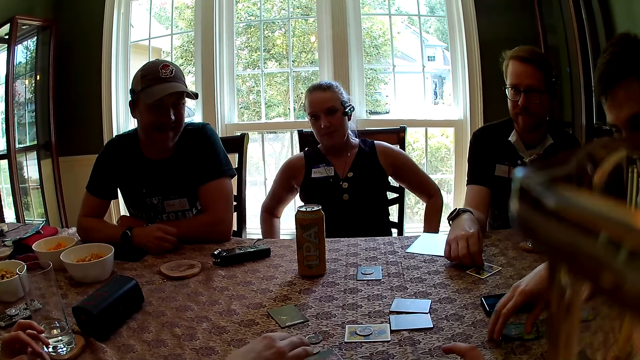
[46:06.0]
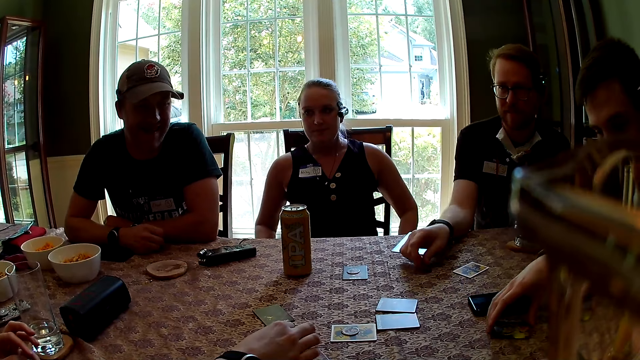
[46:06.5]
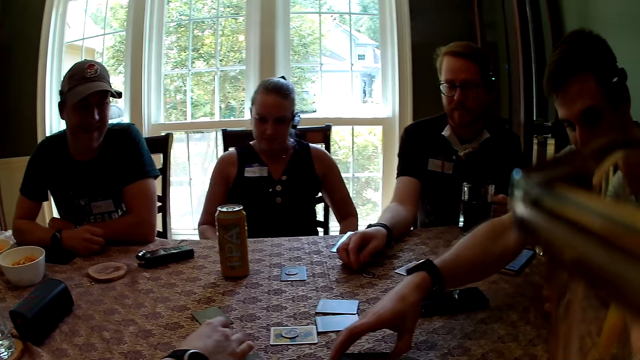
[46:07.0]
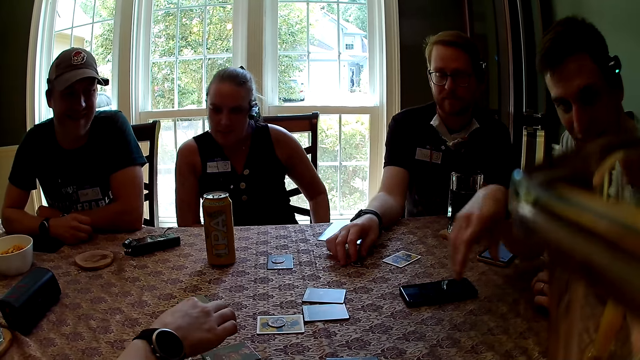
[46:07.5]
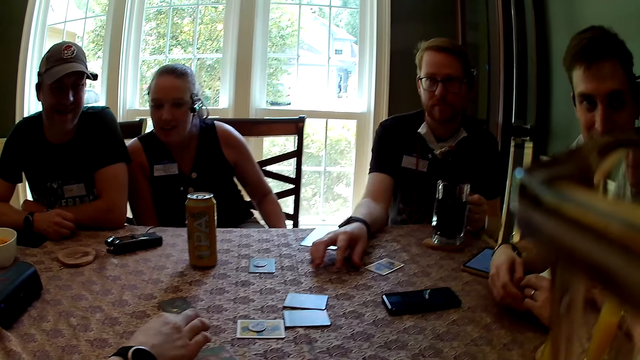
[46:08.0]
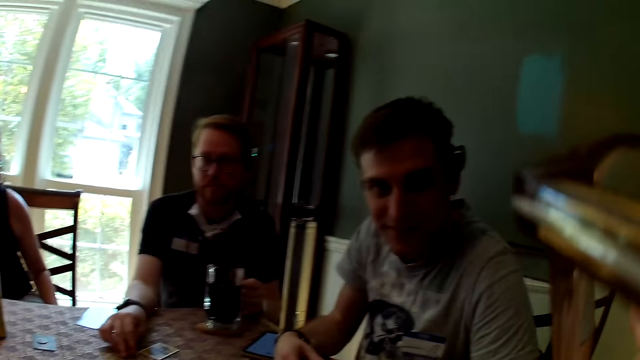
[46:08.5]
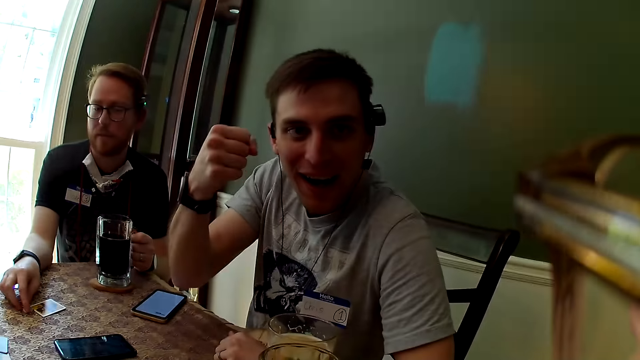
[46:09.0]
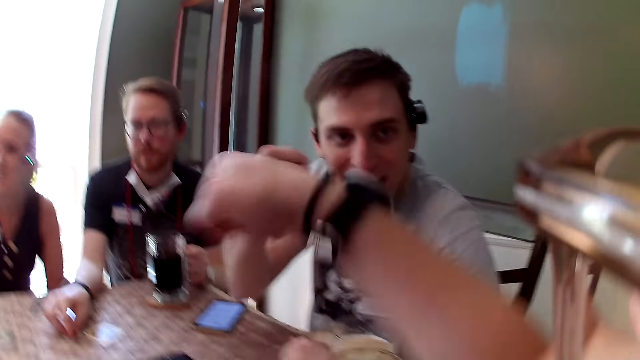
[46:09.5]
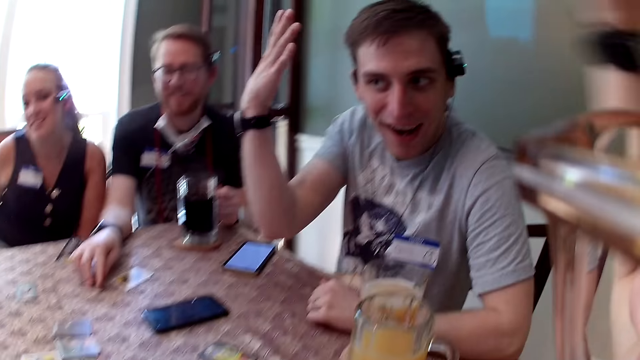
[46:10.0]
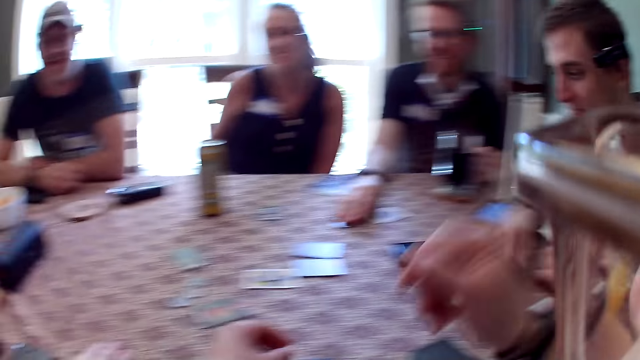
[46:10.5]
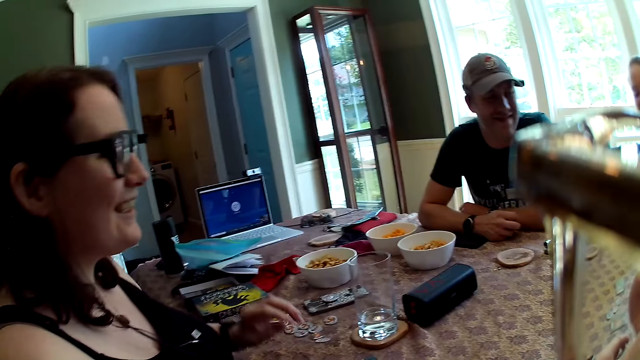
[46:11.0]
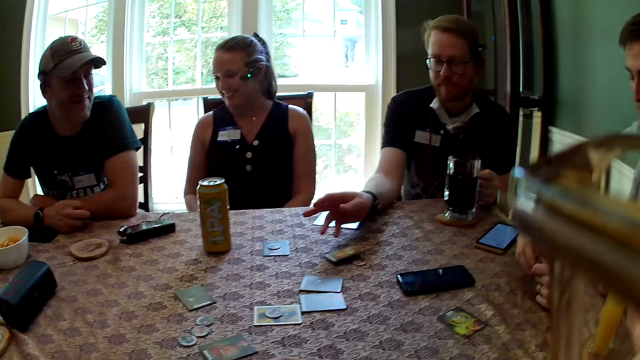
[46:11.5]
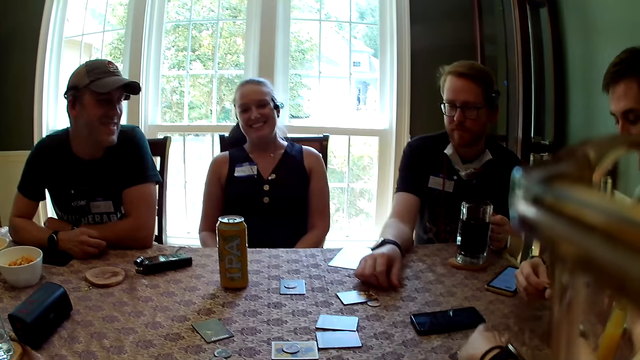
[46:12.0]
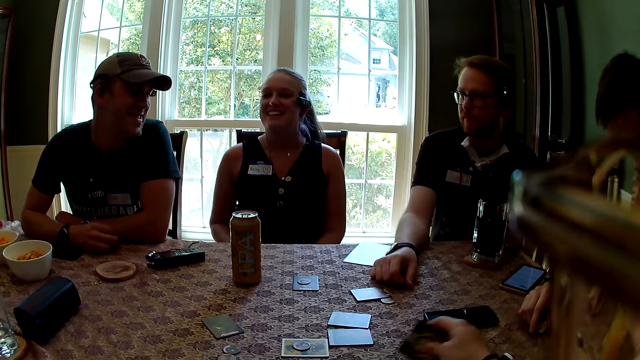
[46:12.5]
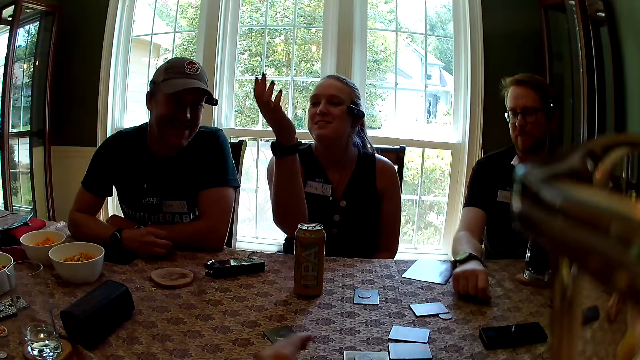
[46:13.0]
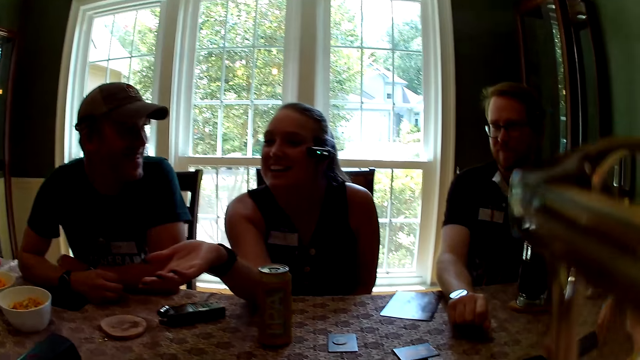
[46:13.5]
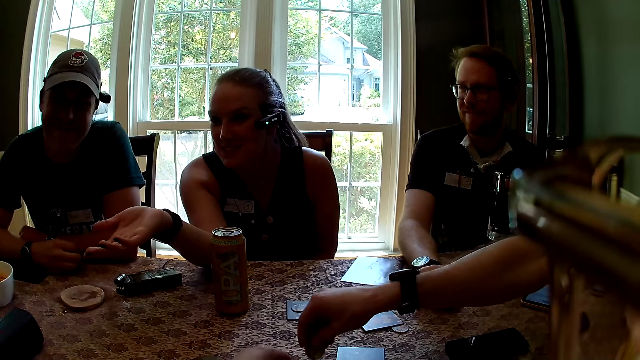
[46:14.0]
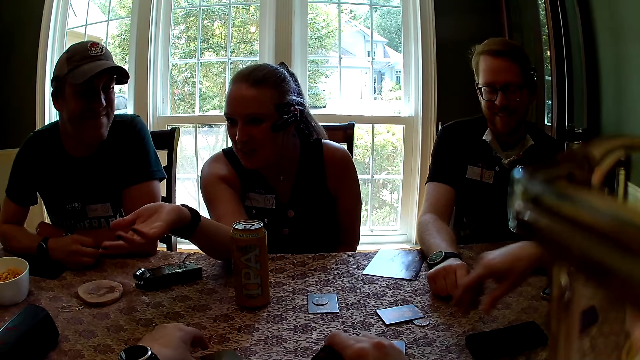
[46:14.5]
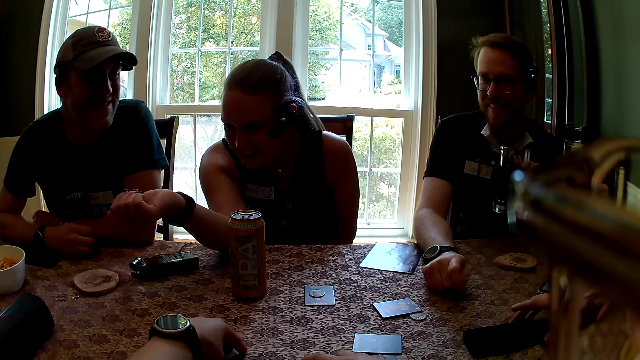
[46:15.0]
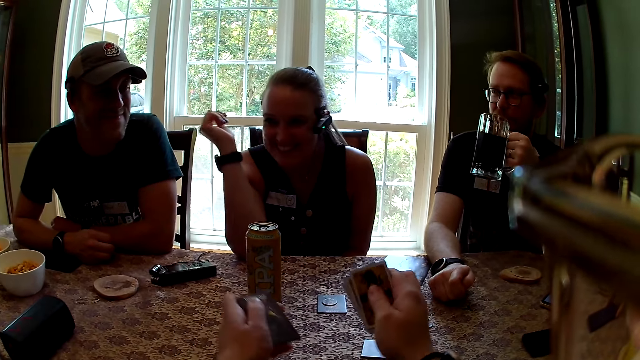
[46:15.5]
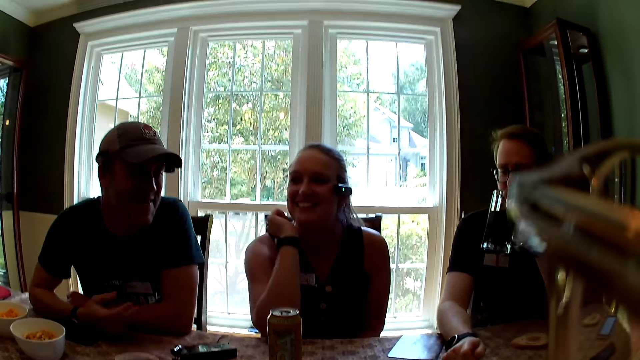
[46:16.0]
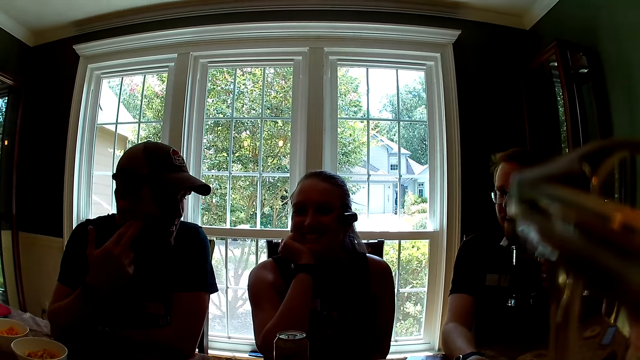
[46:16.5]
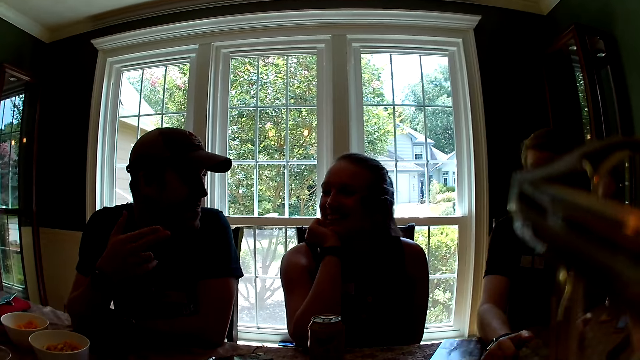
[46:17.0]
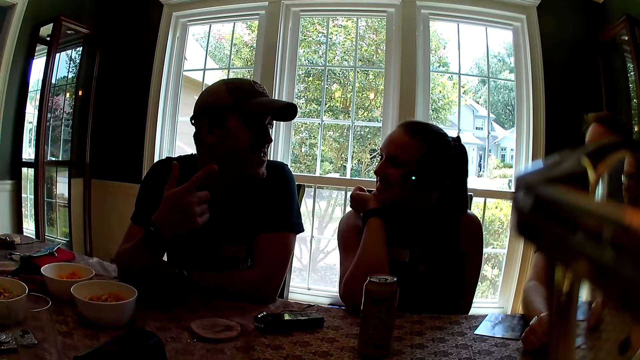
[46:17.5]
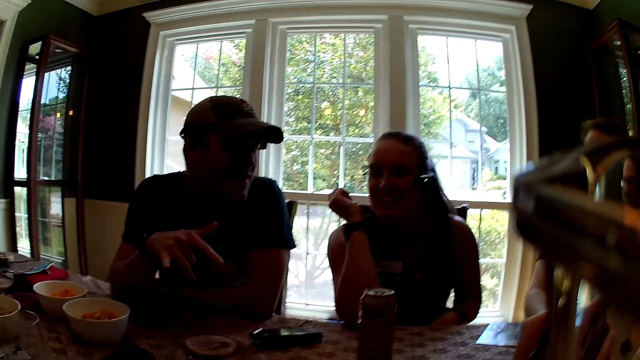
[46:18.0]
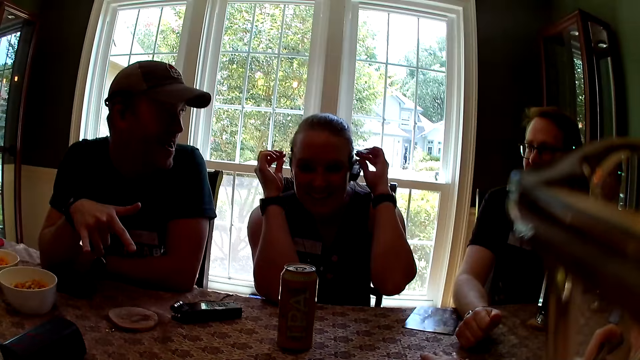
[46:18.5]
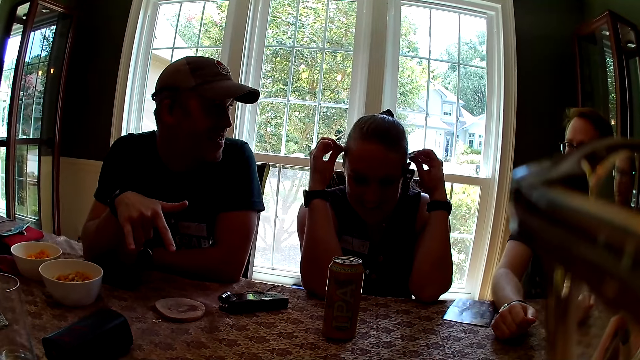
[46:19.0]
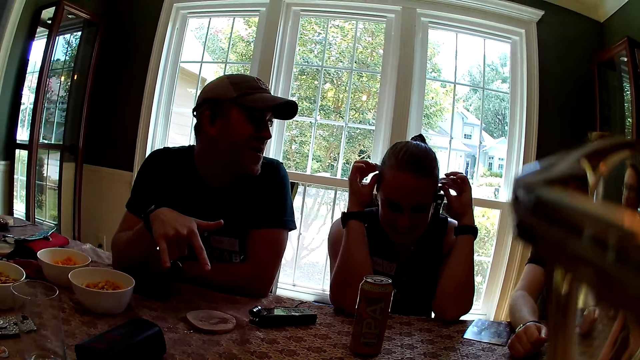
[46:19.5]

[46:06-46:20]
The woman drops the token on the table with her right hand. A man taps a card with his right hand. Another man touches a card with his right hand. The camera wearer touches playing cards. The first man touches a card with his right hand. The other man moves a token on the table with his right hand. The camera wearer looks around. She fist bumps the first man with her right hand. She raises a hand up. The other man drops the card on the table with his right hand. The camera wearer picks up a card from the table with her right hand. She looks around. The other man picks up the cup of beer with his left hand. The first man drops a token on the table with his right hand. The camera wearer picks up cards from the table with both hands. She touches playing cards. The other man drinks from the cup of beer in his left hand. The camera wearer looks around. She picks up cards from the table with her right hand.

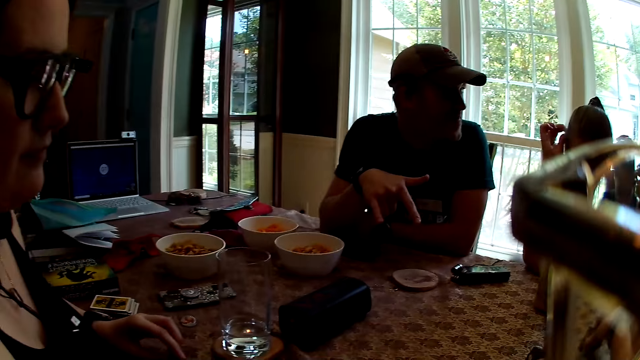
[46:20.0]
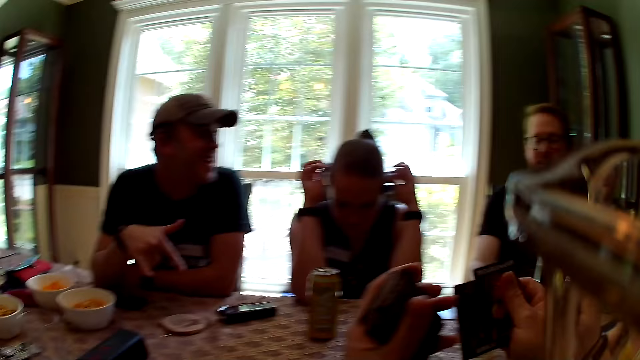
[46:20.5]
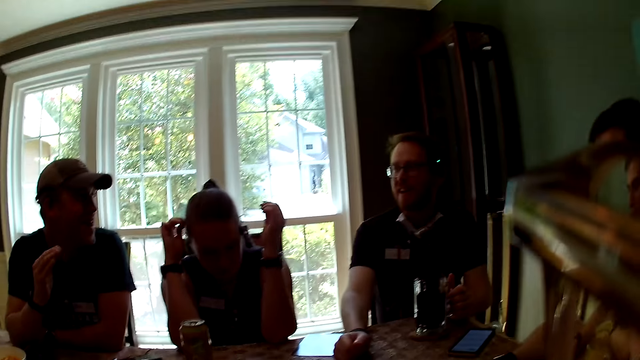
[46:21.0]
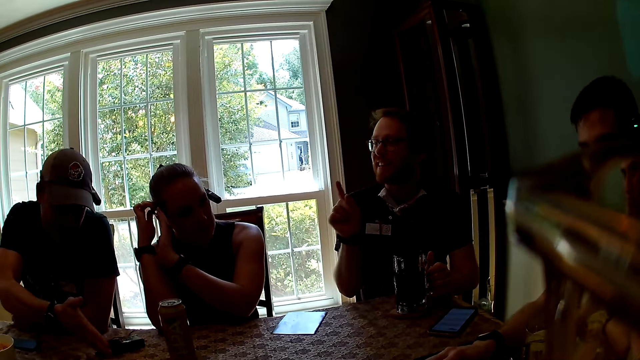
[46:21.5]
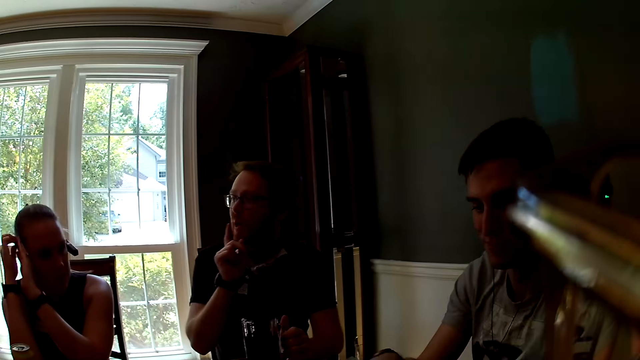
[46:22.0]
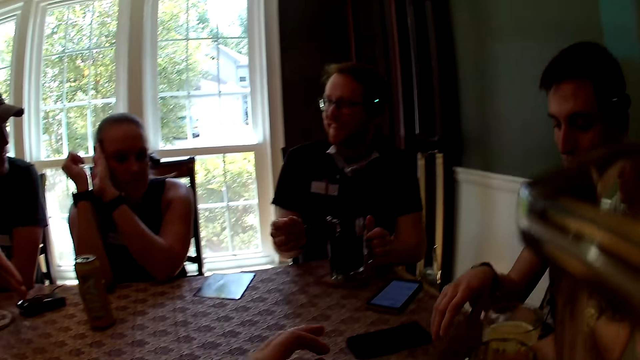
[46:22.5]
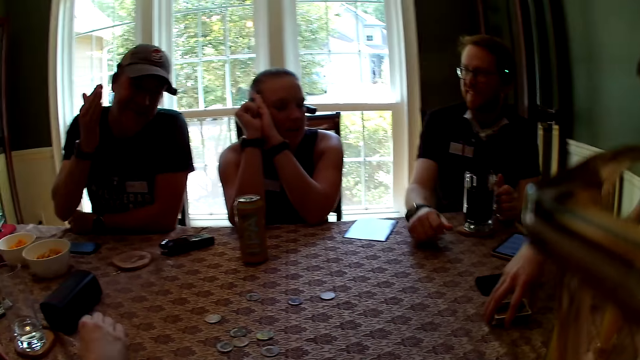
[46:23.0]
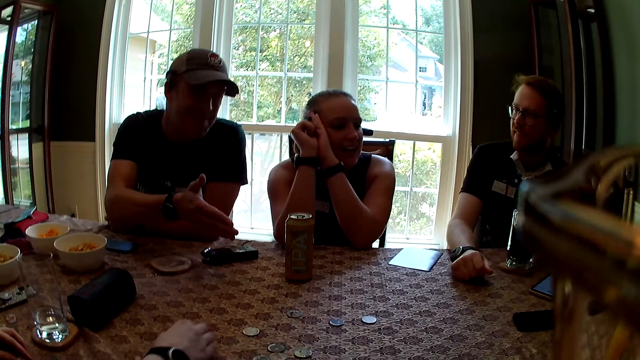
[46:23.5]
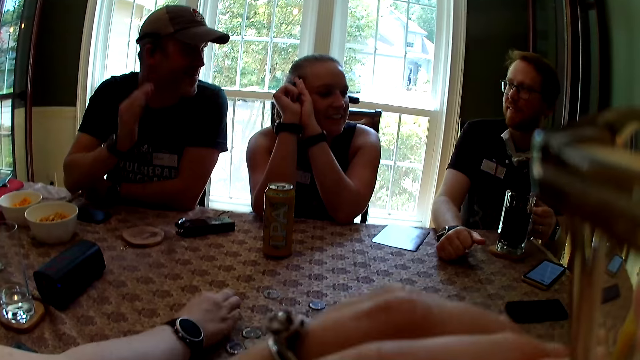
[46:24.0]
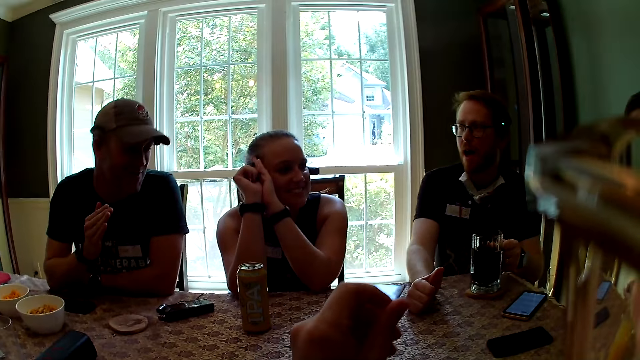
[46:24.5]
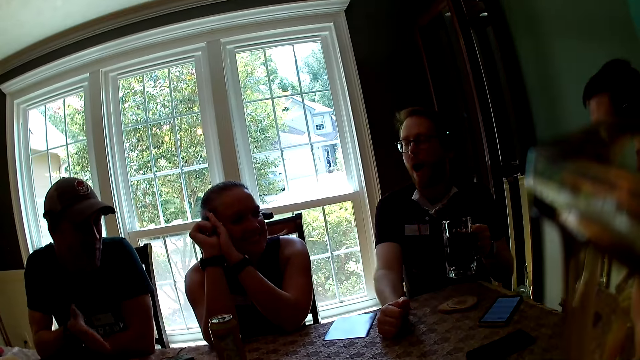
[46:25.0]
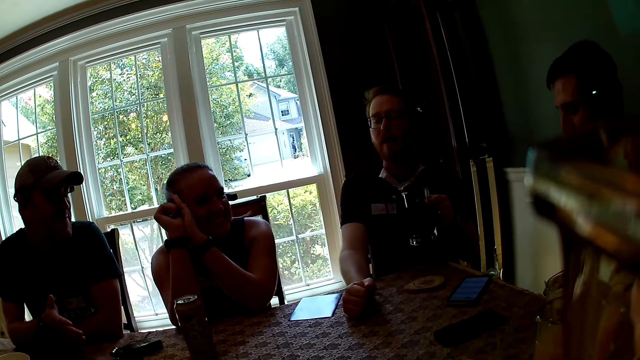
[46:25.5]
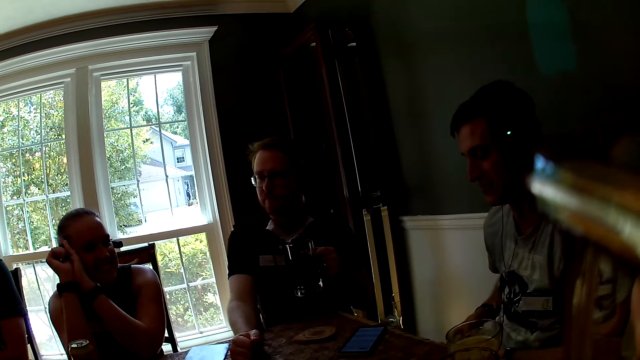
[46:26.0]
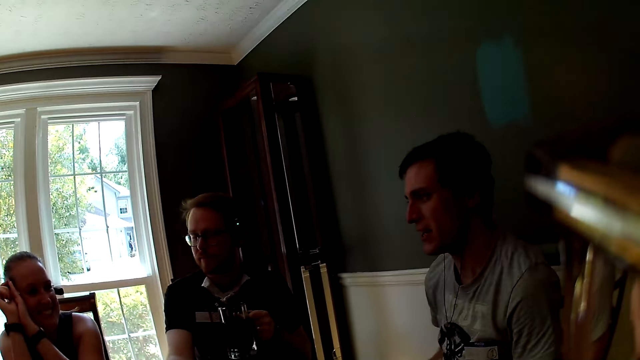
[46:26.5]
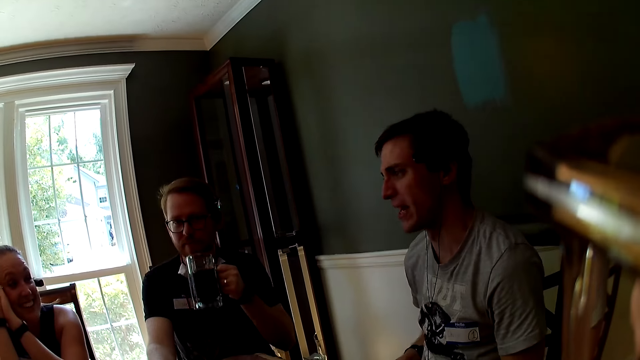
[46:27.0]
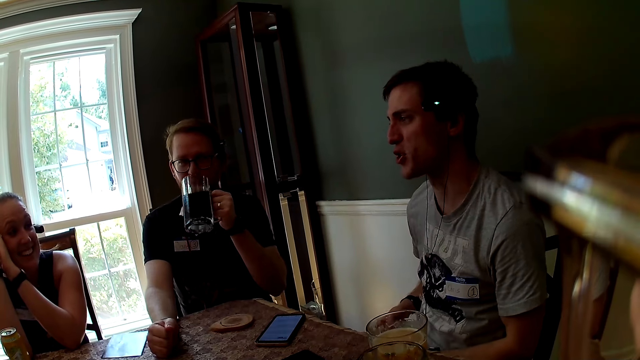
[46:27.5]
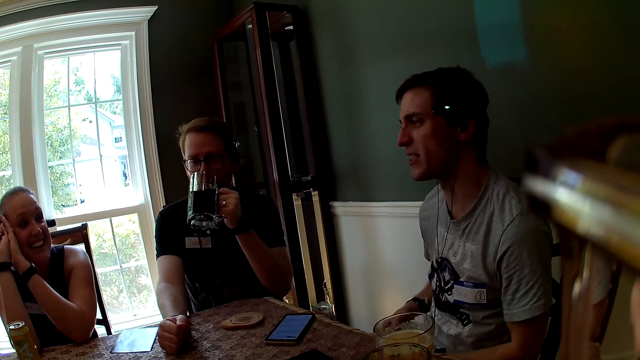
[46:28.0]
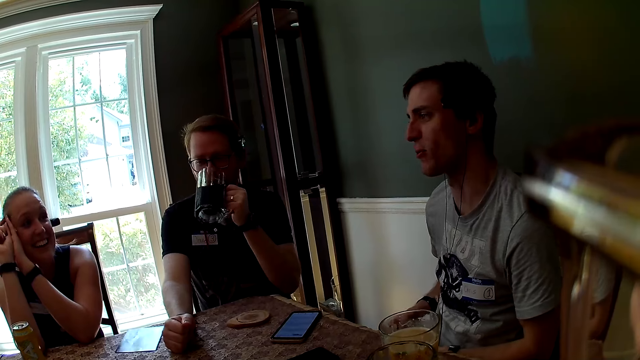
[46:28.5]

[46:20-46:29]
The camera wearer holds the deck of cards in both hands. They touch playing cards. A man picks up the deck of cards from the table with his right hand. The camera wearer looks around. The woman picks up tokens from the table with her right hand. Another man picks up the cup of beer from the table with his left hand. The camera wearer raises a hand up. The other man drinks from the cup of beer in his left hand.
